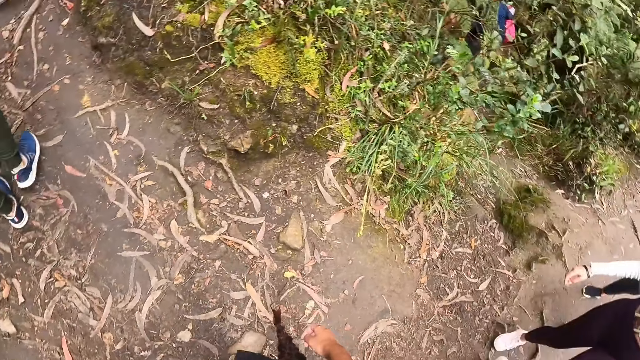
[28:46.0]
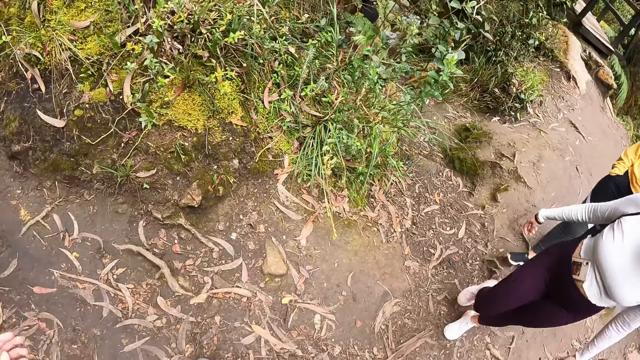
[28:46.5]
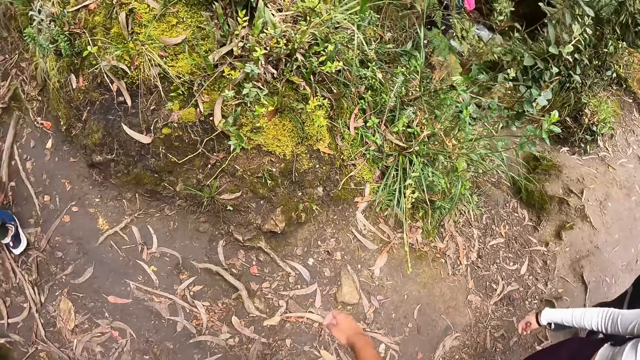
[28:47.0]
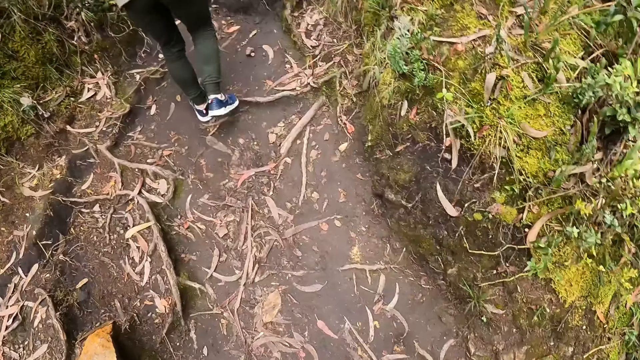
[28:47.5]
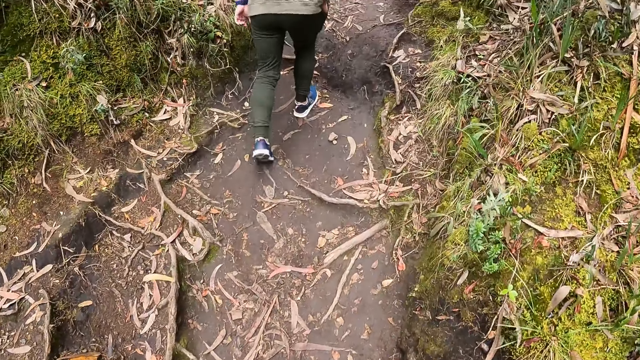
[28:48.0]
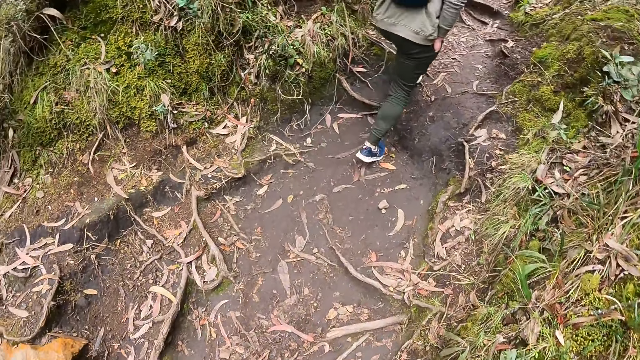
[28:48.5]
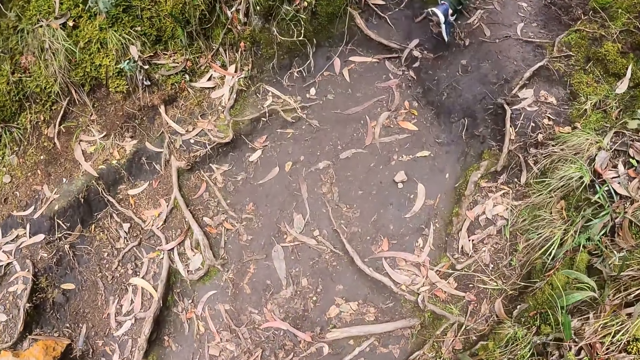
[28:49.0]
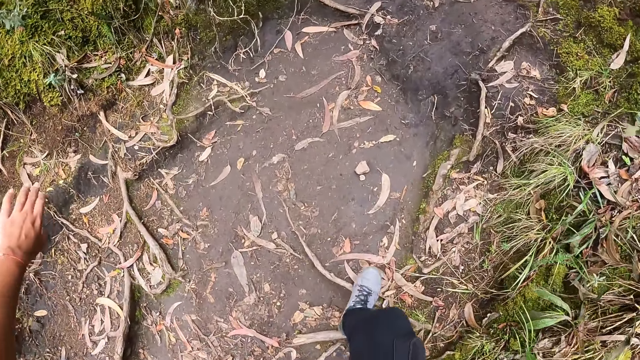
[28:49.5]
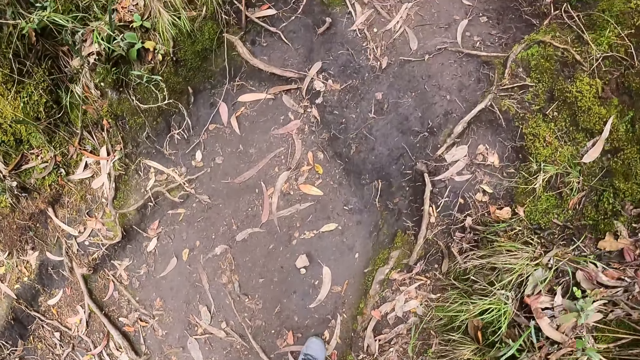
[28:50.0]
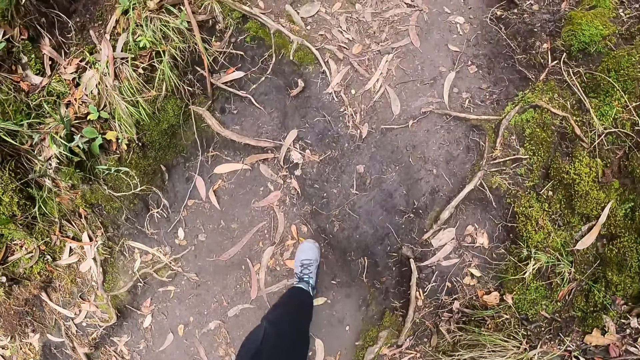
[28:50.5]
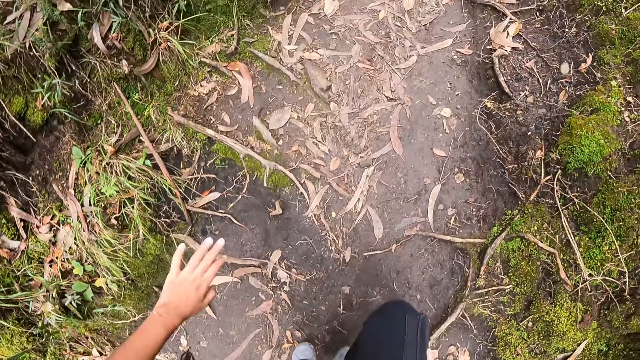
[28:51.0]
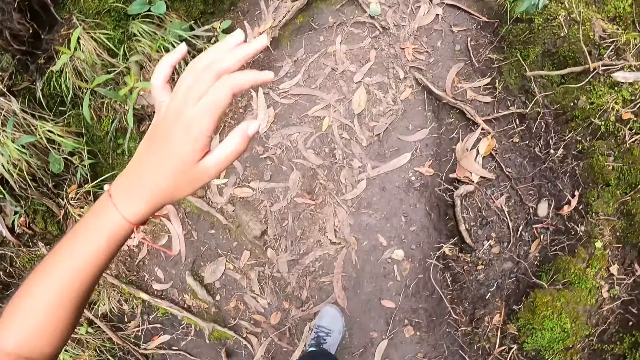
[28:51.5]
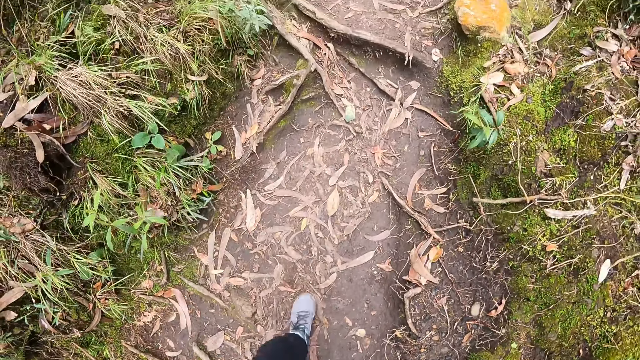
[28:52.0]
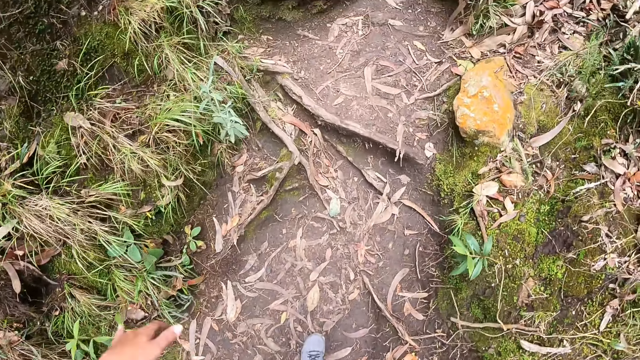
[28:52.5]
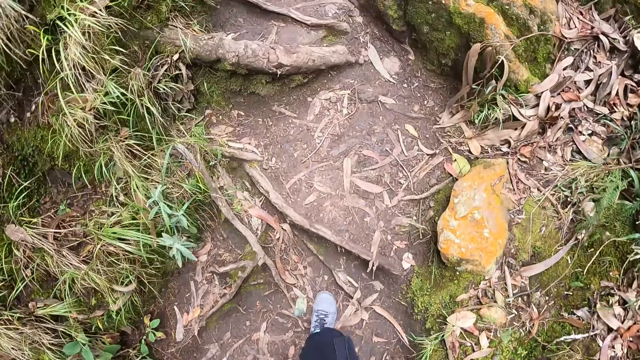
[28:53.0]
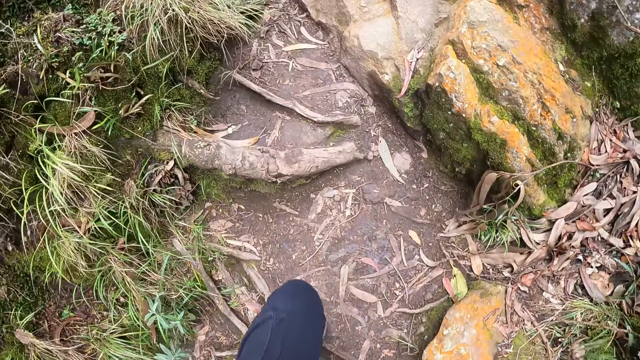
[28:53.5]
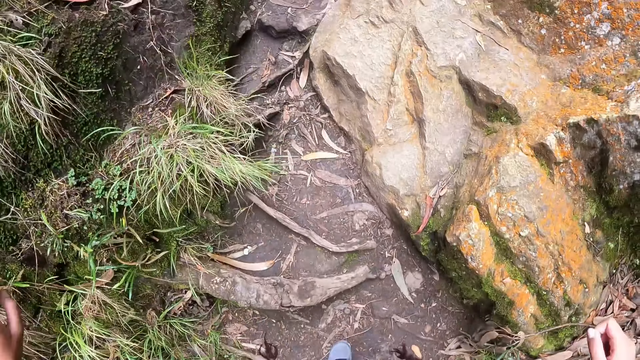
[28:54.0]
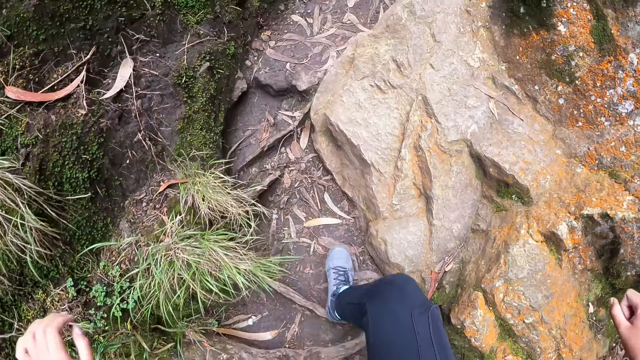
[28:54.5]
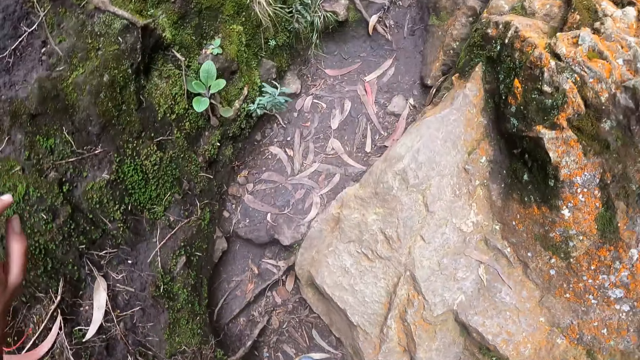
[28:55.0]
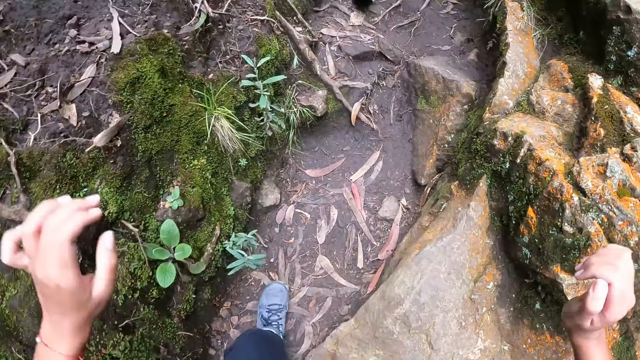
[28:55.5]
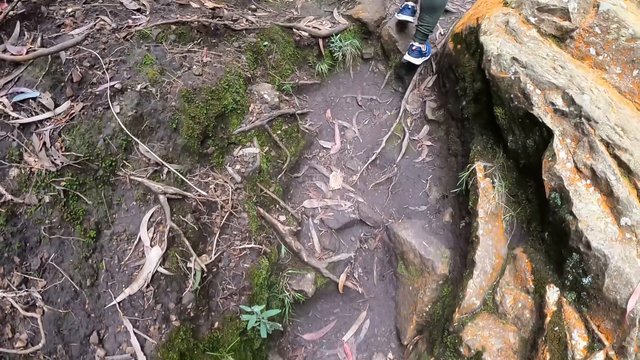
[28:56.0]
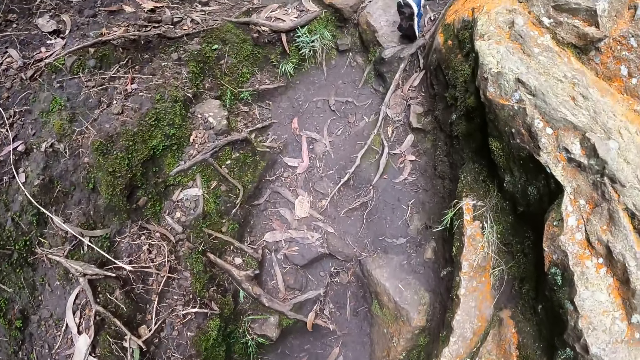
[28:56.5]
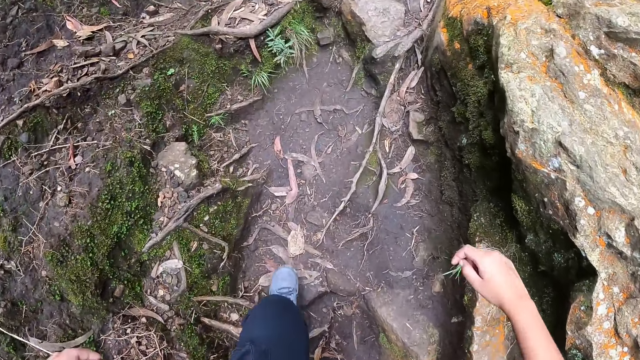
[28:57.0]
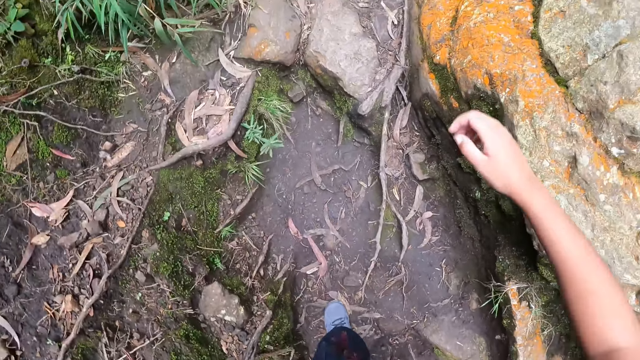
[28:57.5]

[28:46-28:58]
A woman and another woman walk after the camera wearer. The camera wearer looks around.

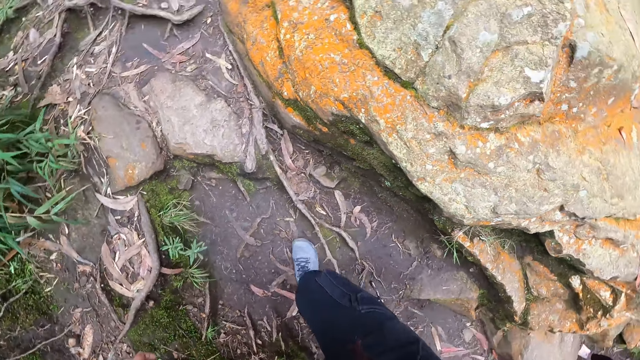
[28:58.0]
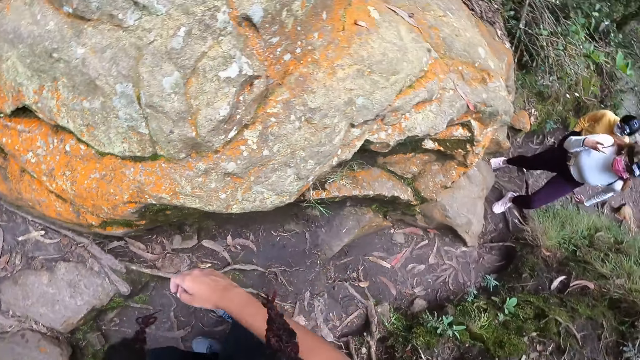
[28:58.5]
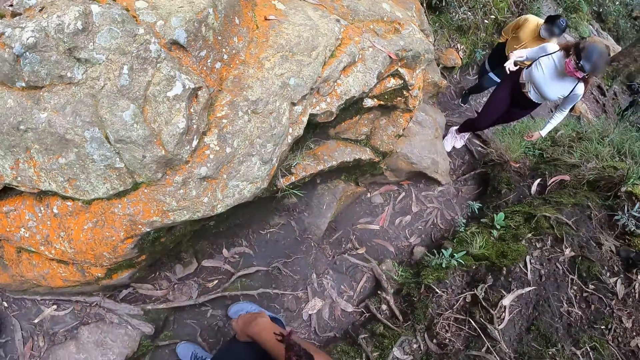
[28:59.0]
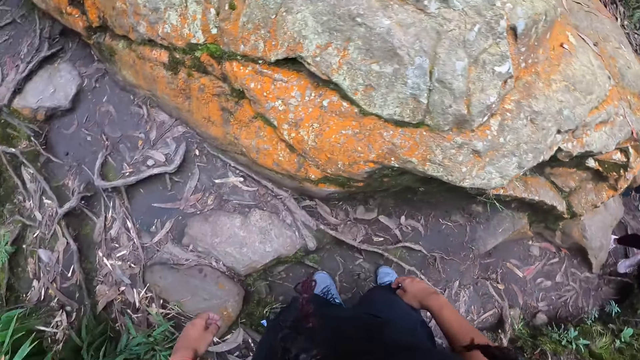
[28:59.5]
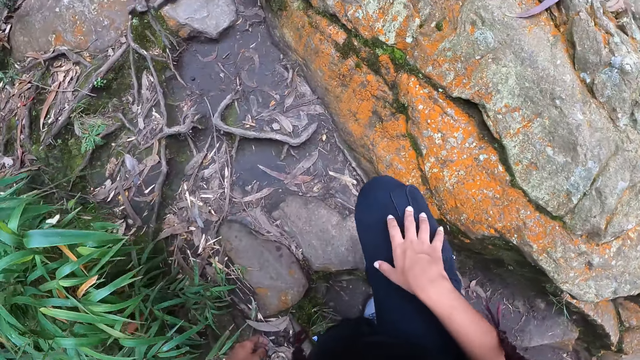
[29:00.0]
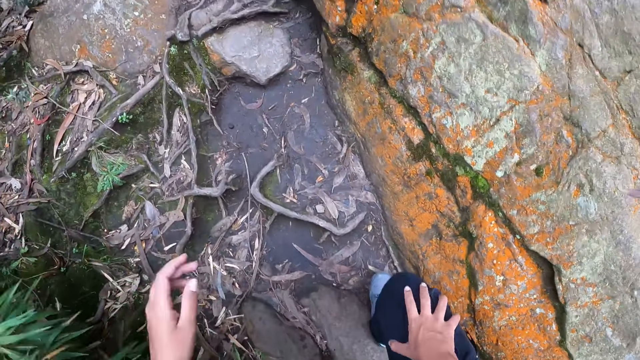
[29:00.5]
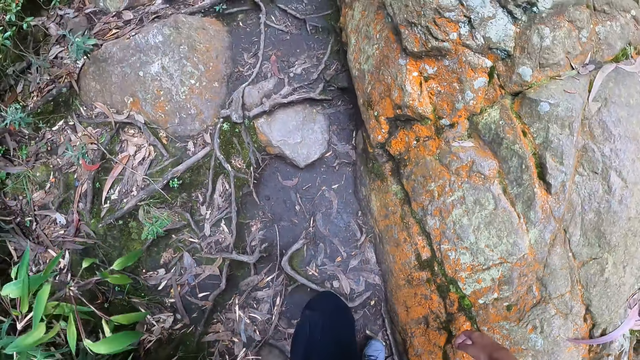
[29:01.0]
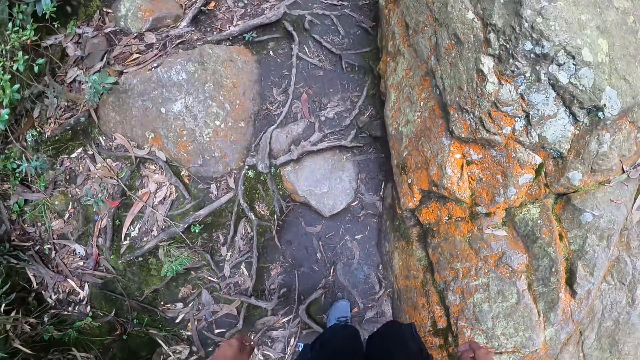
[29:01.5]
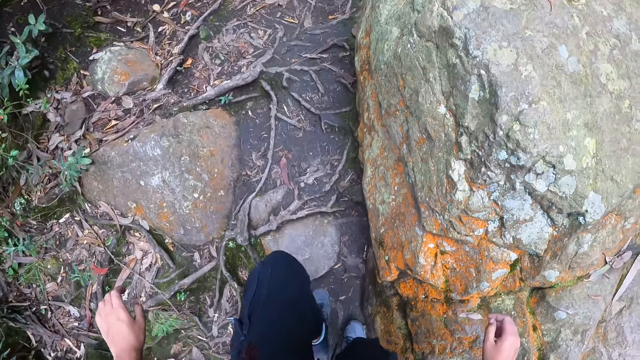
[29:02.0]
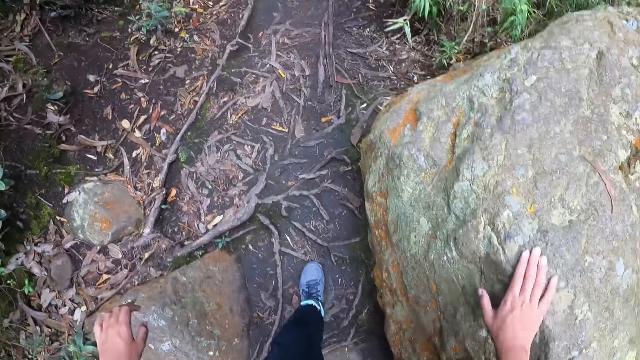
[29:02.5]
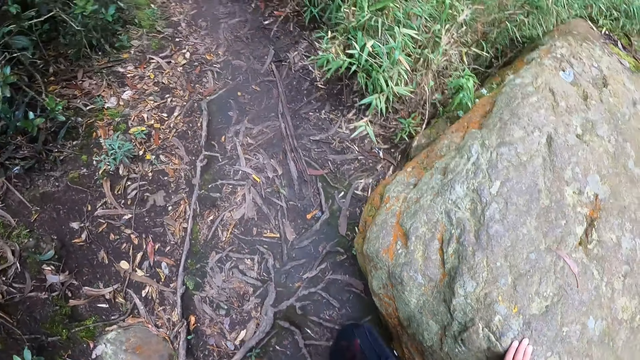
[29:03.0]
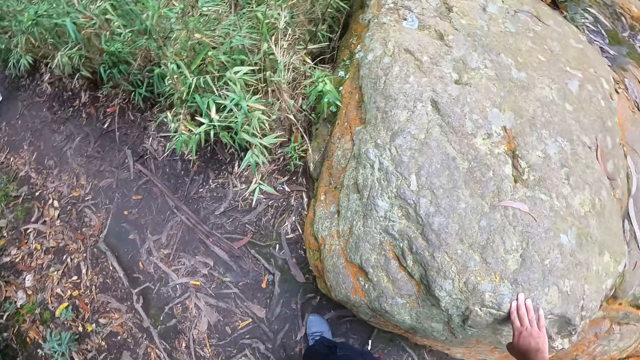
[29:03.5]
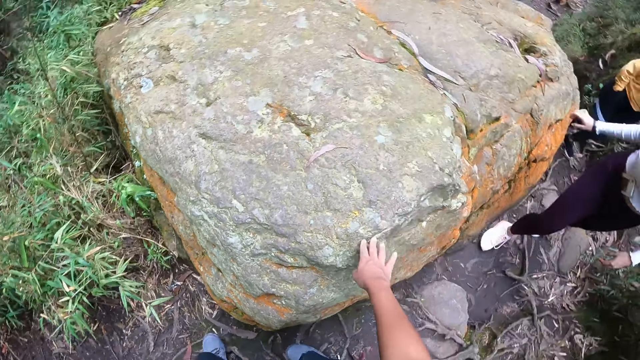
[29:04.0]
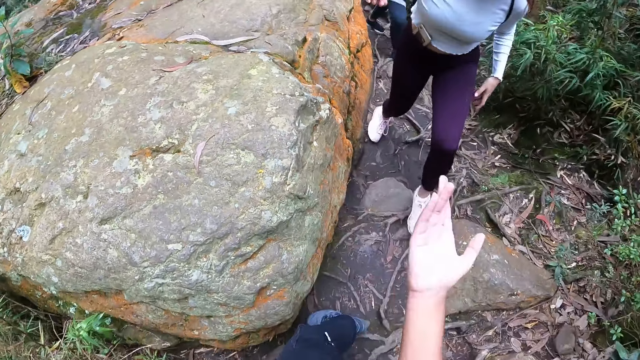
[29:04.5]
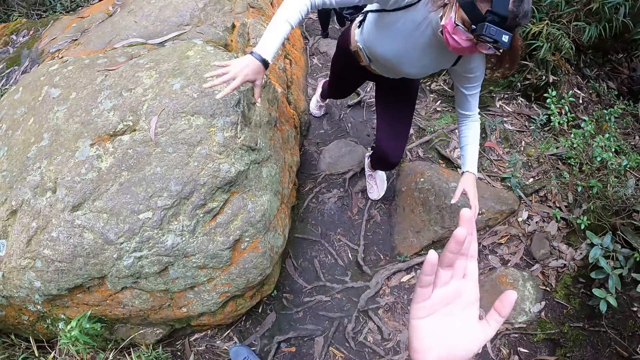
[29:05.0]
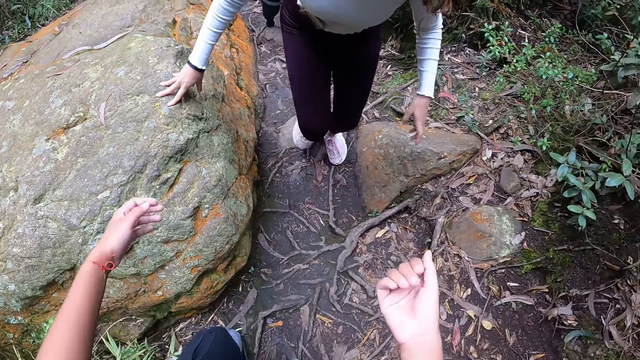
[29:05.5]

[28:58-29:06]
The camera wearer places her right hand on a rock. She looks back. She converses with a woman and another woman. The first woman rests her right hand on the rock.
